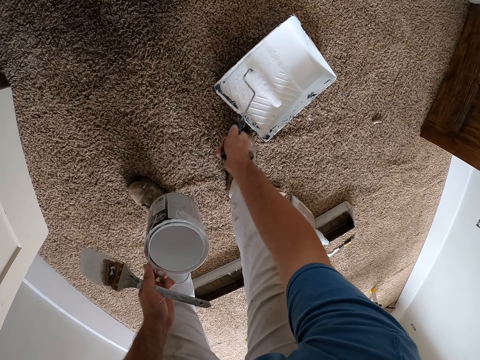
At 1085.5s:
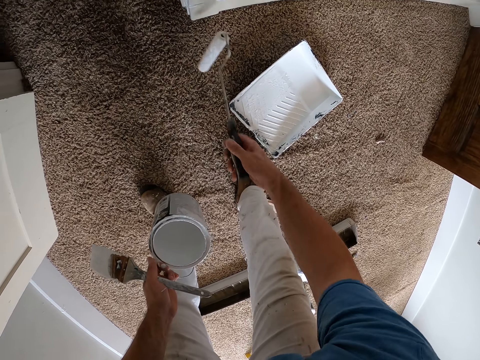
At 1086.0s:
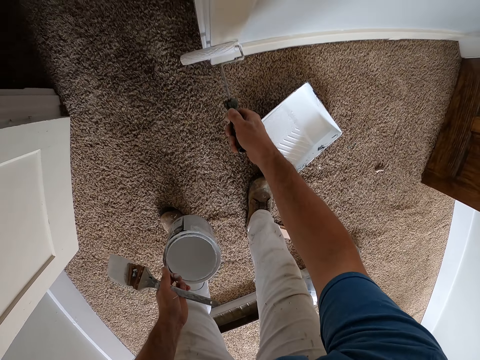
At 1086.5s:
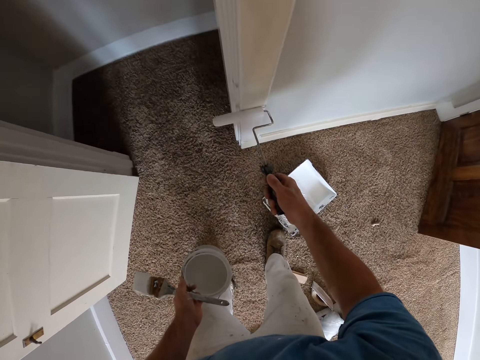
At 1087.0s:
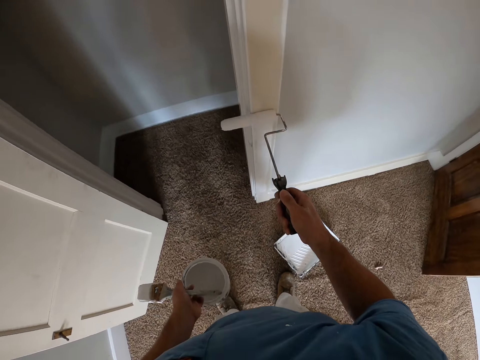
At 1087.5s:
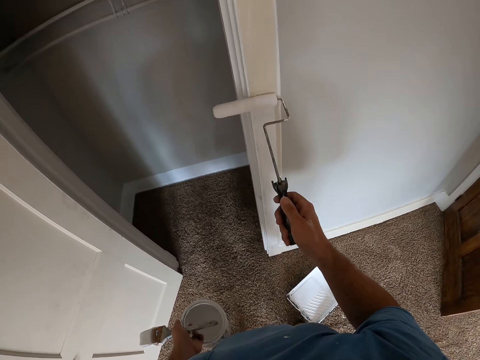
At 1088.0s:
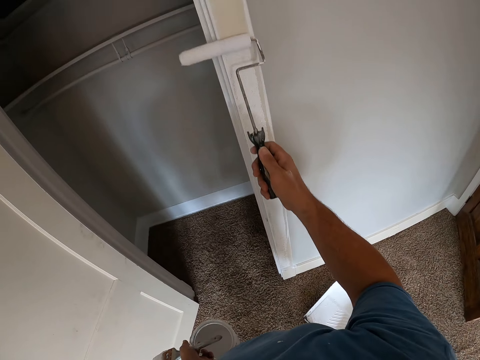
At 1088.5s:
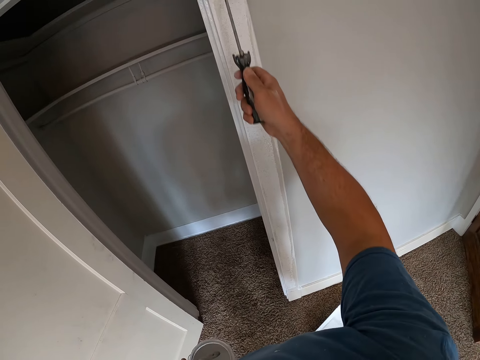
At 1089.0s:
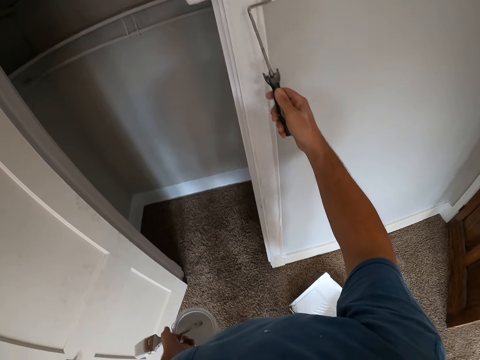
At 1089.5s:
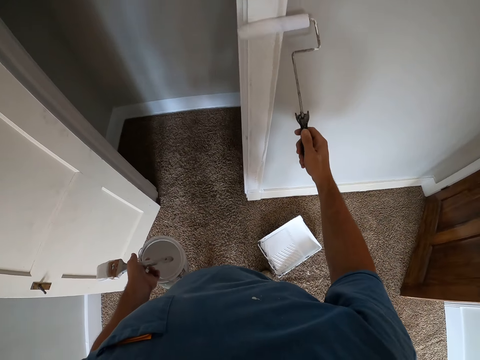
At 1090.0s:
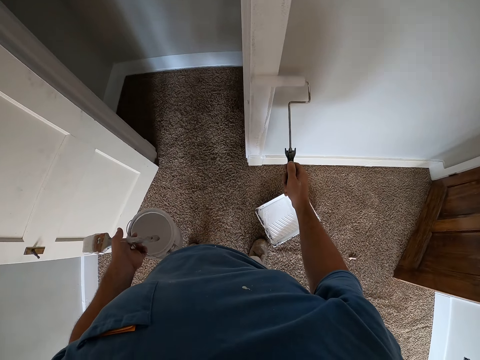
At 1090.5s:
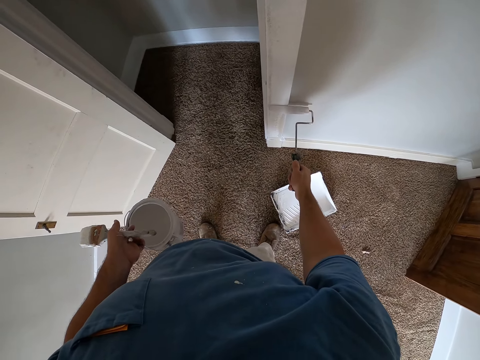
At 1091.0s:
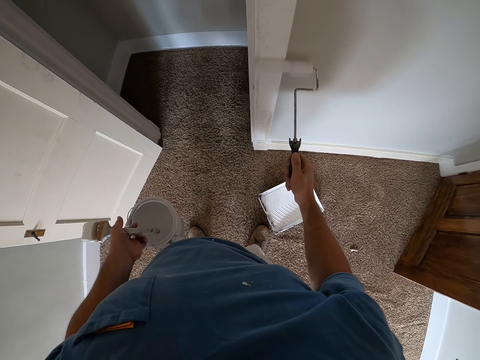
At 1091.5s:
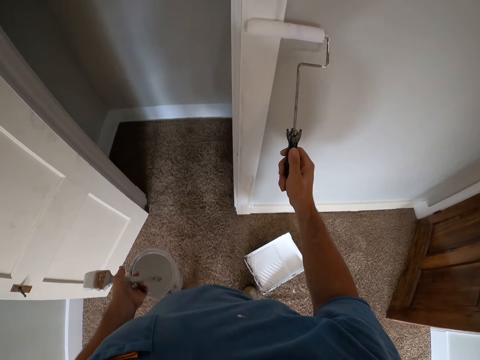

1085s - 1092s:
The camera wearer picks up the paint roller. He paints the doorpost with the paint roller brush in his right hand.

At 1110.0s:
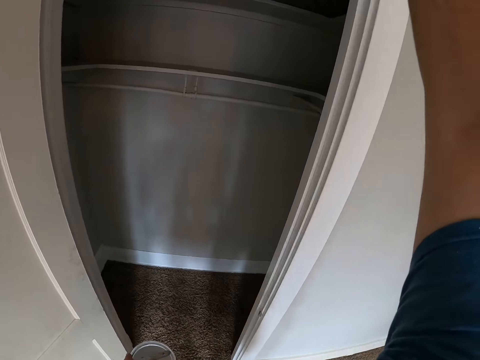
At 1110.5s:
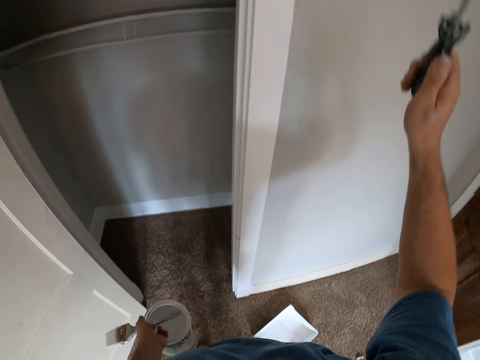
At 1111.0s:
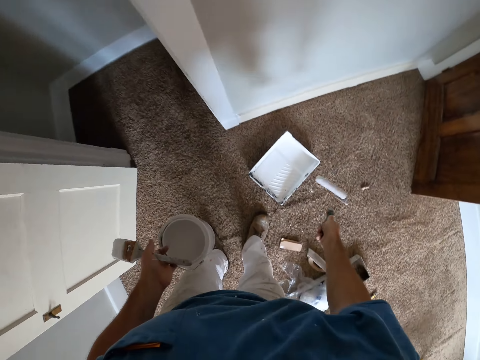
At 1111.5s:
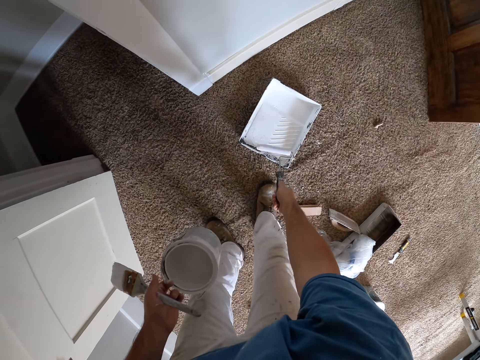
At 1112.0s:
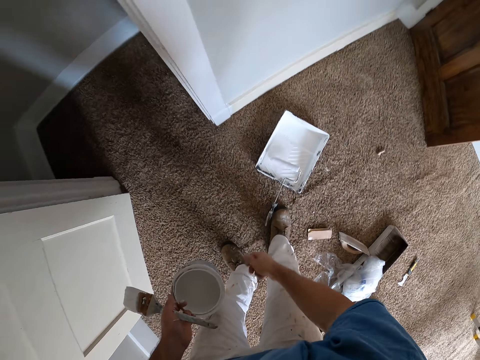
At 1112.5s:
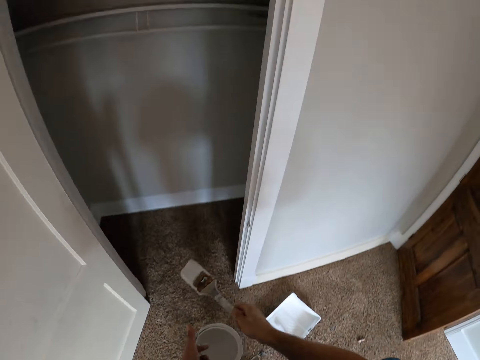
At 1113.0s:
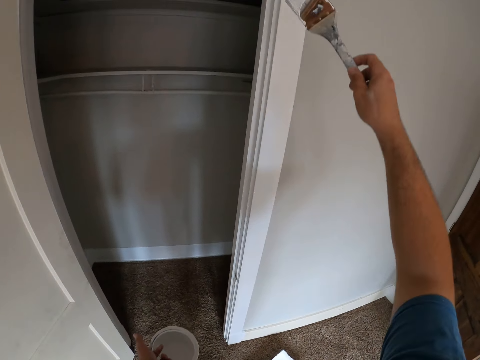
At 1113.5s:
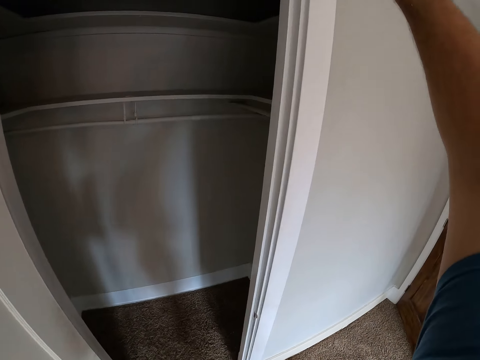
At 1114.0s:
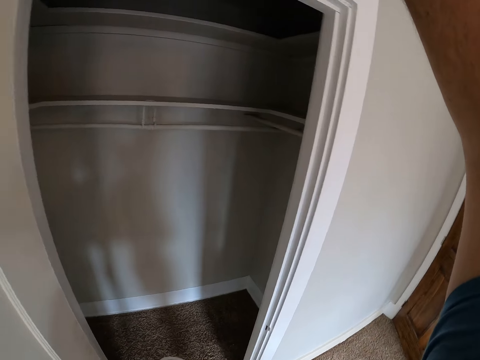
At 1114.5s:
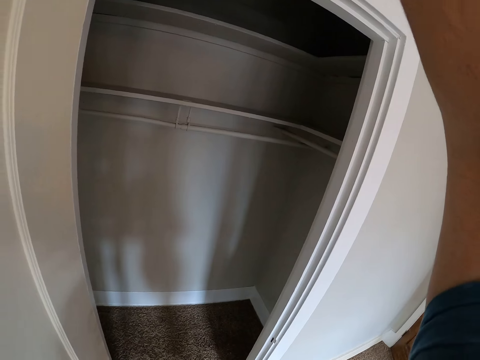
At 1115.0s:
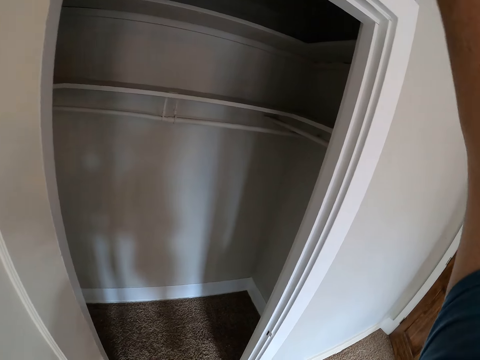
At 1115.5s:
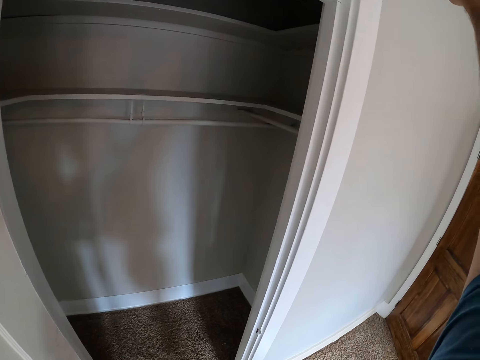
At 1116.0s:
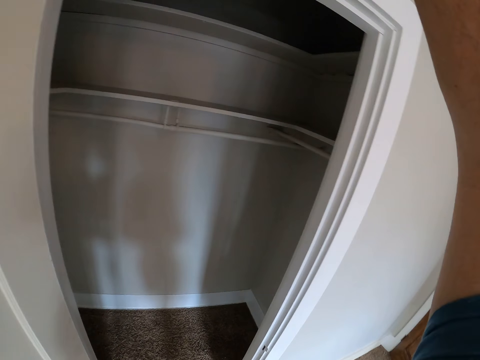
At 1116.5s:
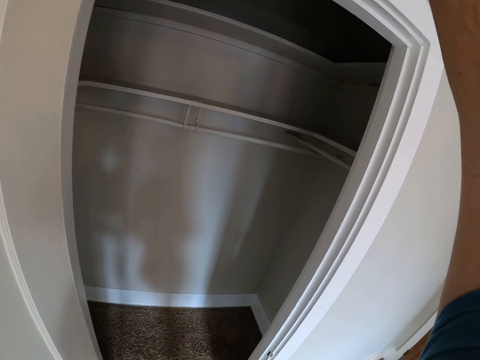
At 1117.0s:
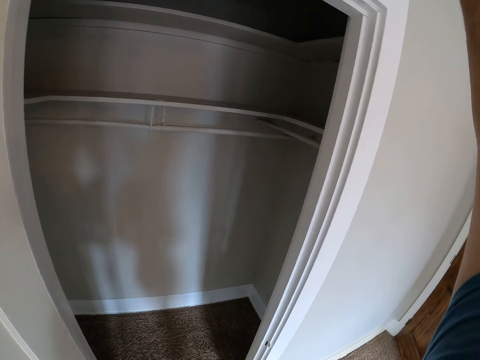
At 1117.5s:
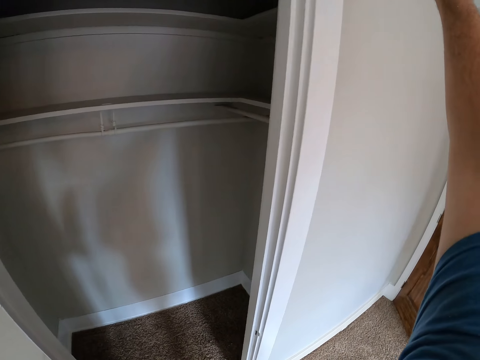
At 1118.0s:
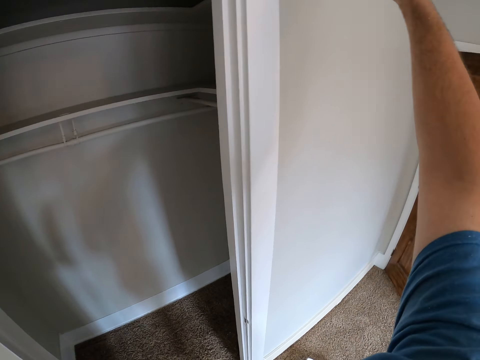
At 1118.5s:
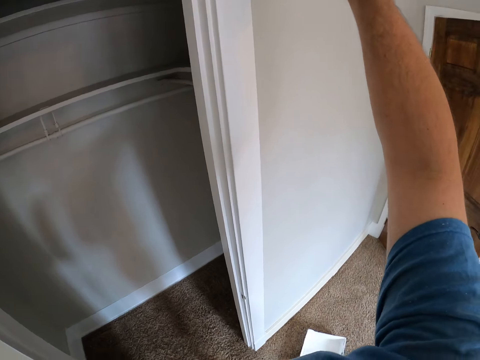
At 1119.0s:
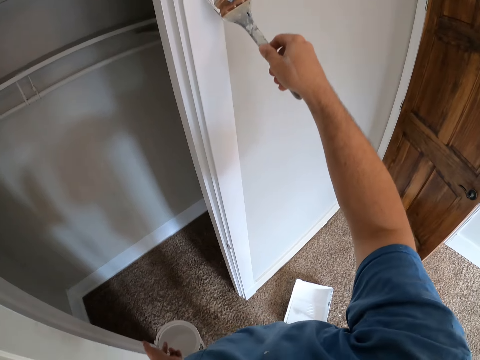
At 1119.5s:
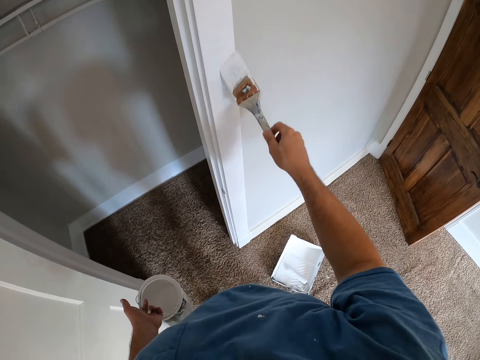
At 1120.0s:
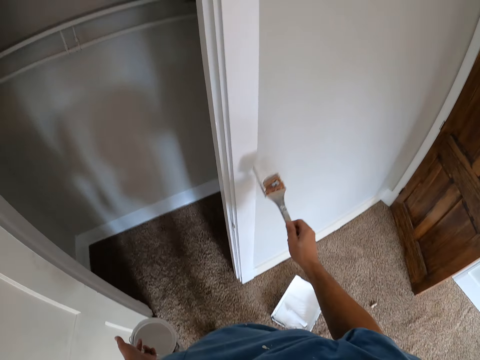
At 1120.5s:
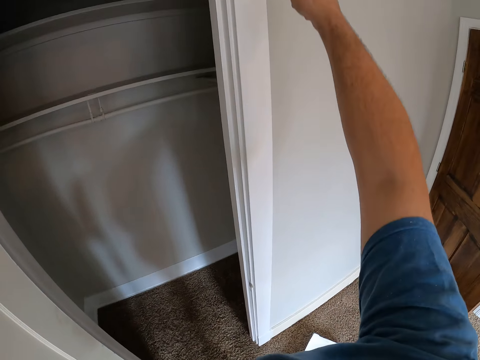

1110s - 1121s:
The camera wearer puts the paint roller on the paint tin. He moves the paint brush to his right hand. He takes the paint brush. He paints the wall with the paint brush.

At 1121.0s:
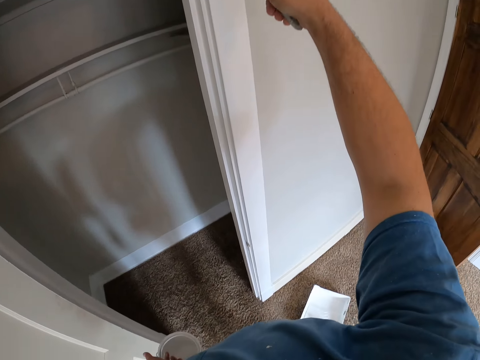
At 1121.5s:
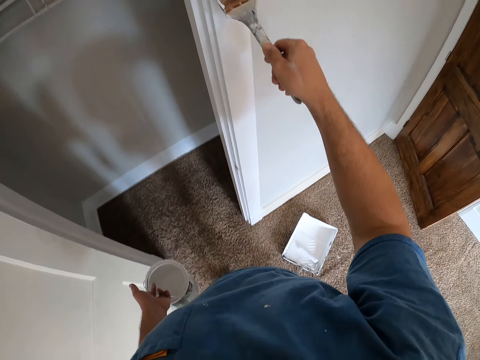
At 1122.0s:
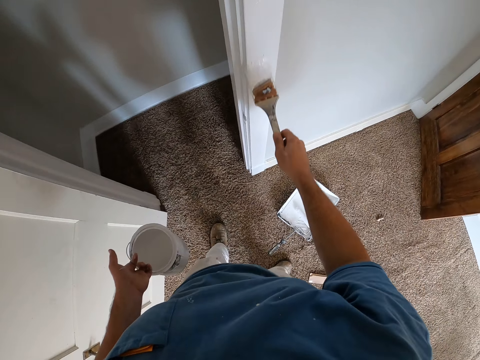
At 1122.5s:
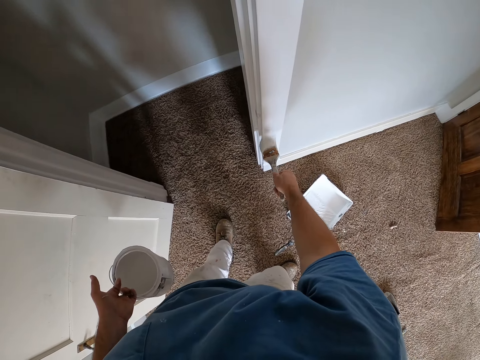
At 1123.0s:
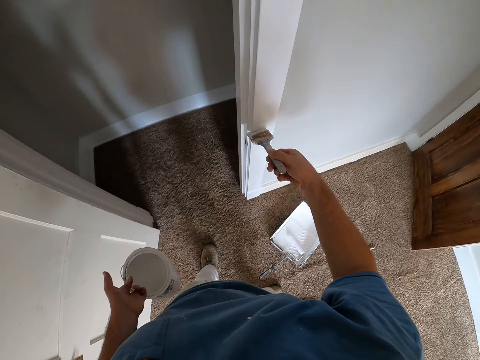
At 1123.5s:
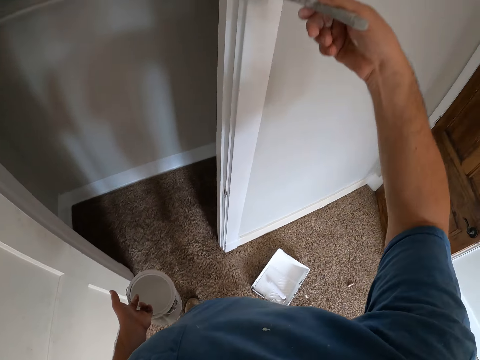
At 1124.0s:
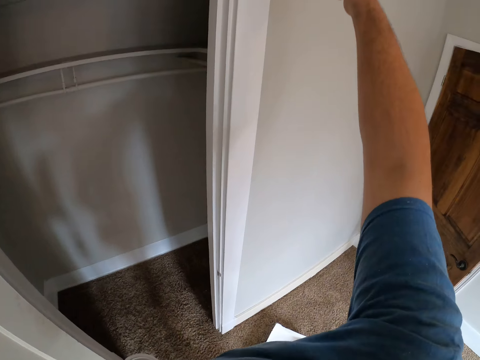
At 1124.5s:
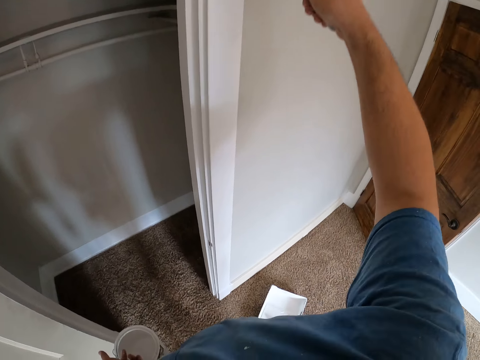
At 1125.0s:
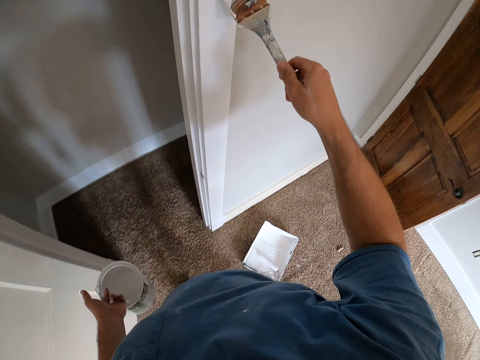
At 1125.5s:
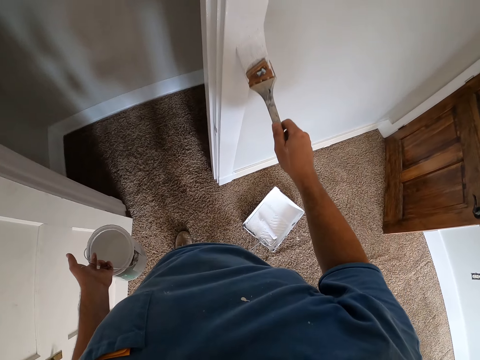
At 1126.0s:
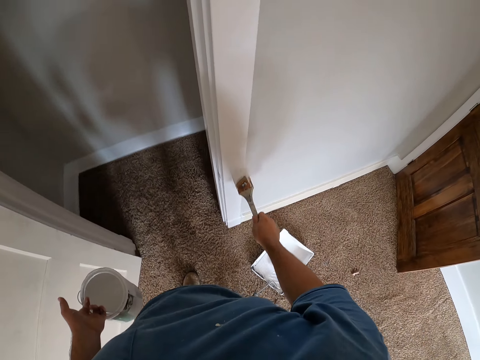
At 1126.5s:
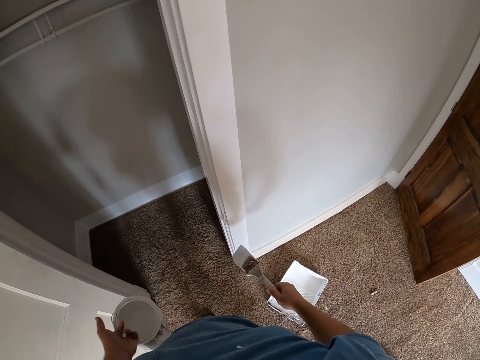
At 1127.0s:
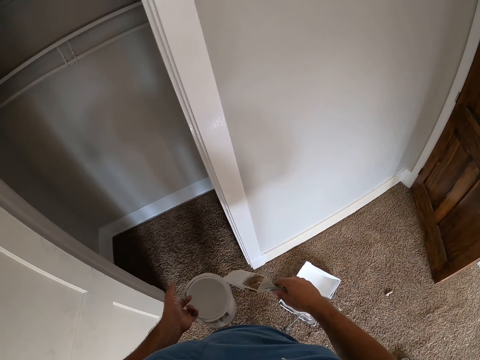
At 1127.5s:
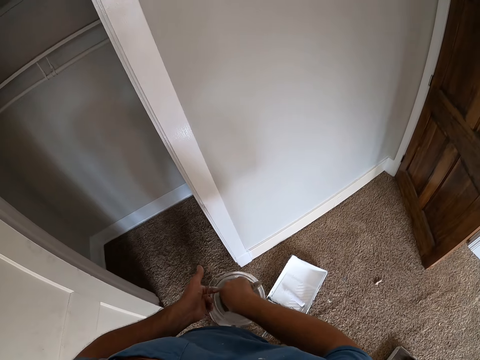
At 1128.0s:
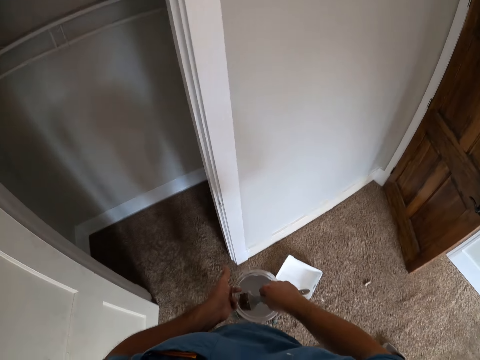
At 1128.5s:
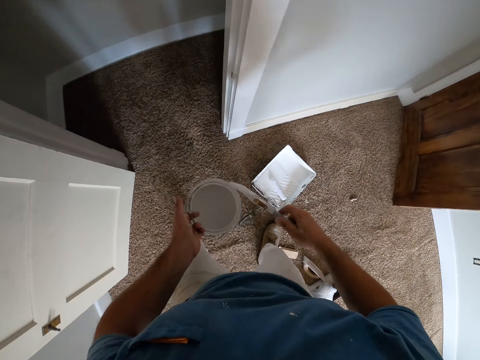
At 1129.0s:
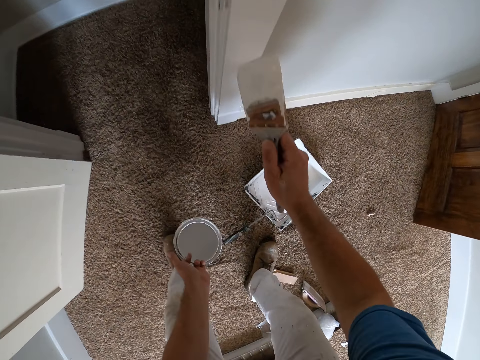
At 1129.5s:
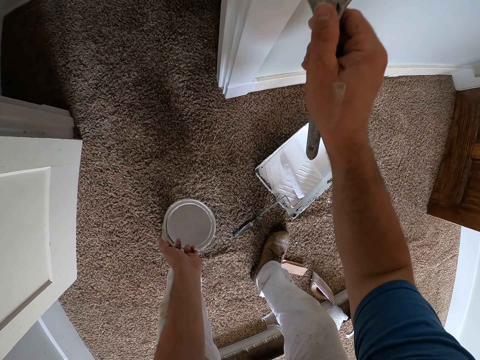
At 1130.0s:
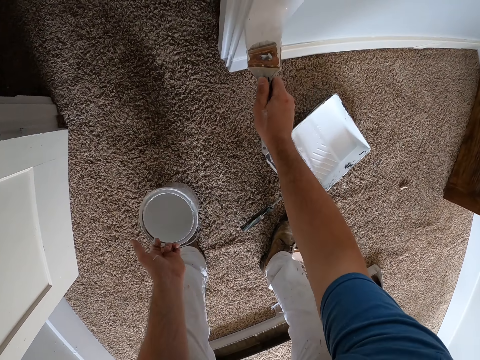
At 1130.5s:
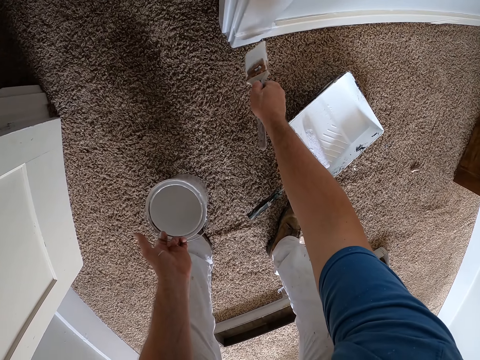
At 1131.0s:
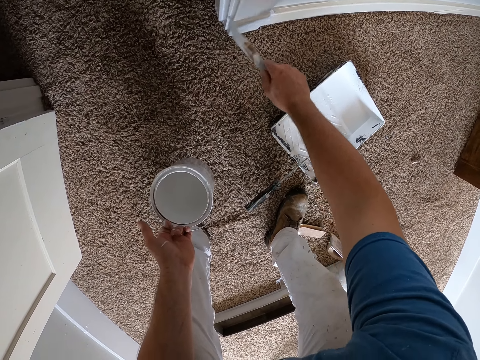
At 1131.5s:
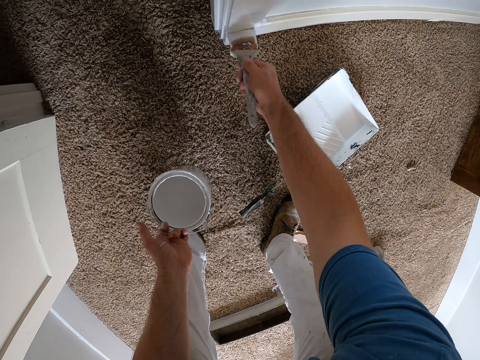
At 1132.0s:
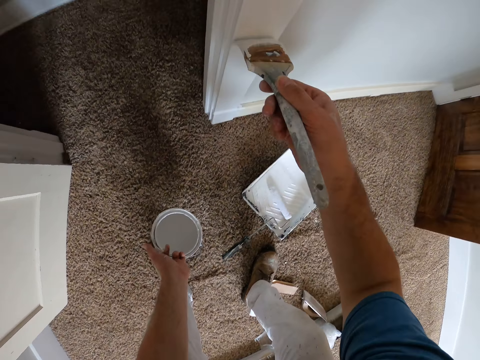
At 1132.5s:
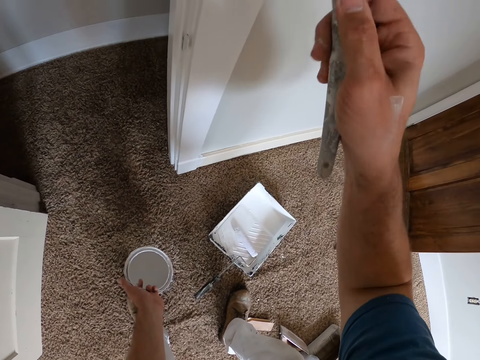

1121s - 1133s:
The camera wearer stops painting. They dip the brush into the paint container. They paint the wall with the paint brush. They paint the door frame with the paint brush.
